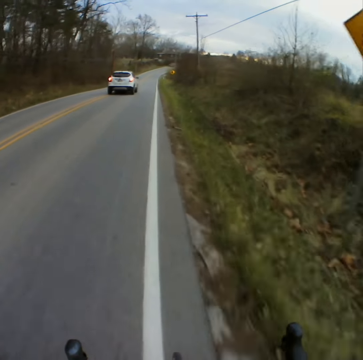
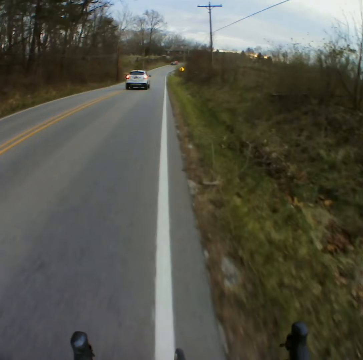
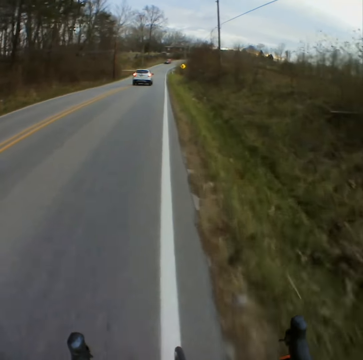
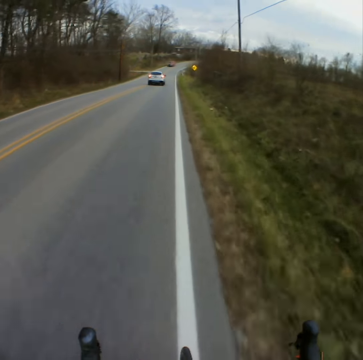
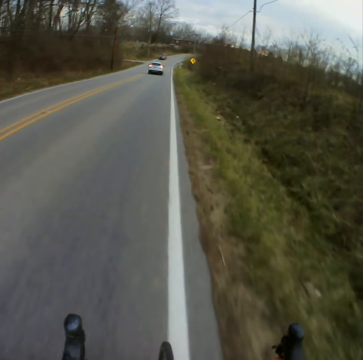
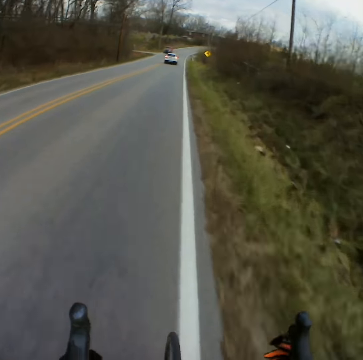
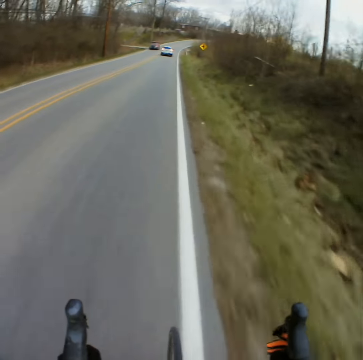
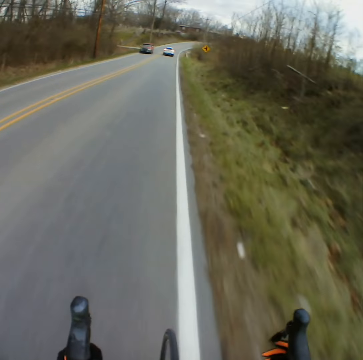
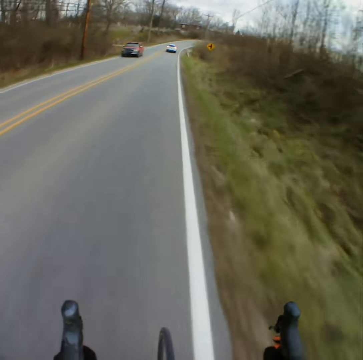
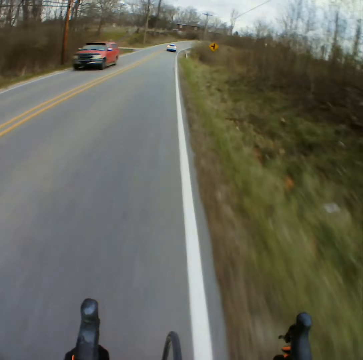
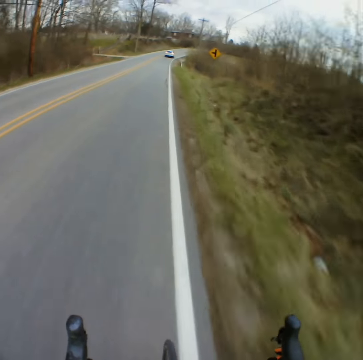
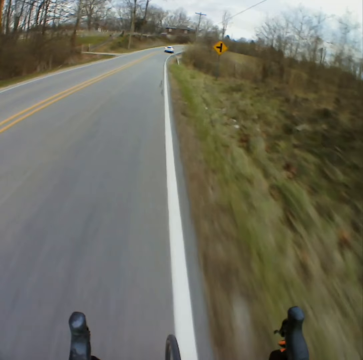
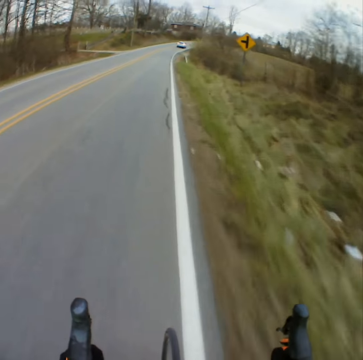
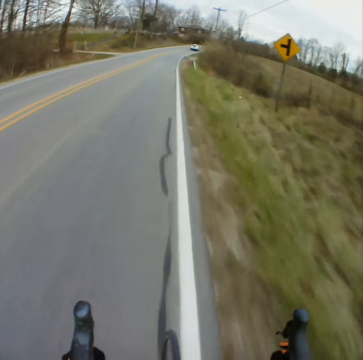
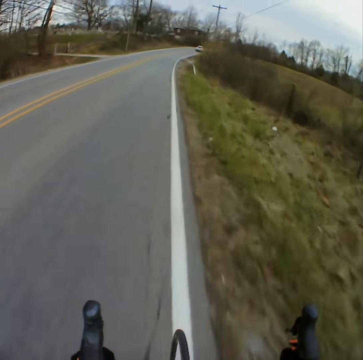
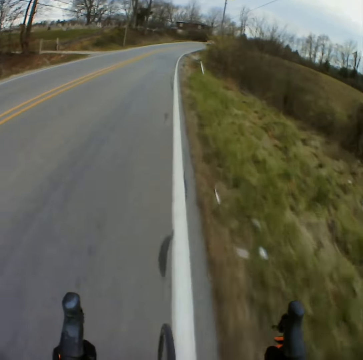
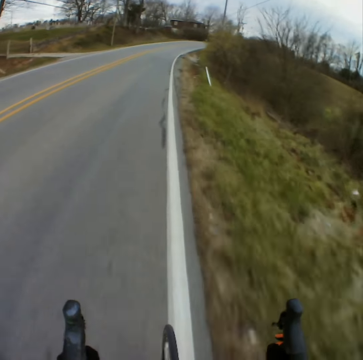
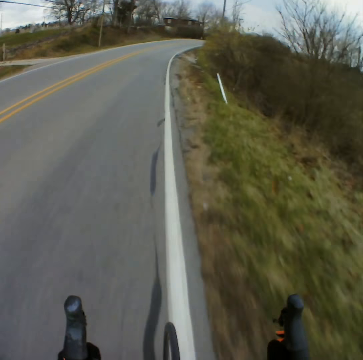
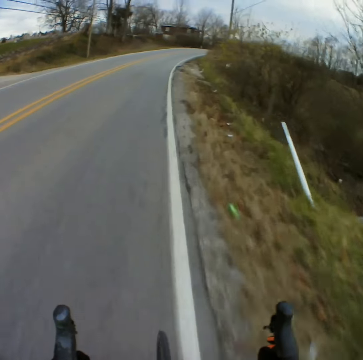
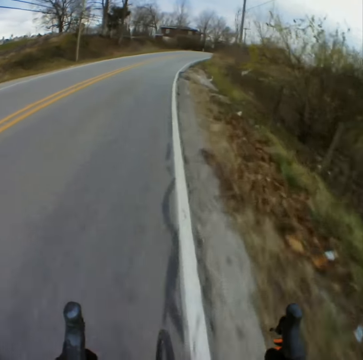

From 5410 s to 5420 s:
The camera wearer approaches the cars in front. They overtake by the car.

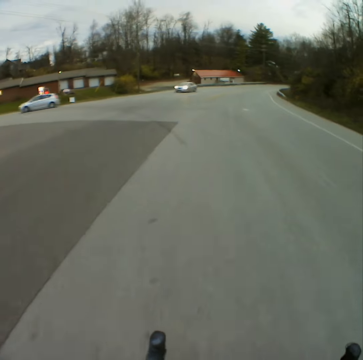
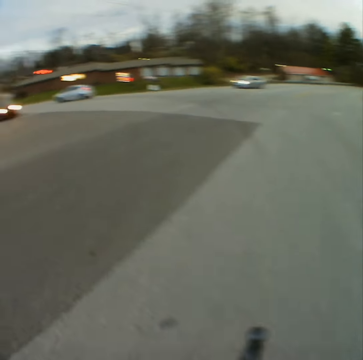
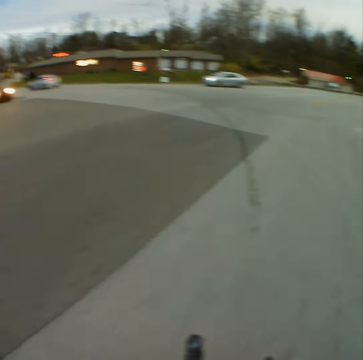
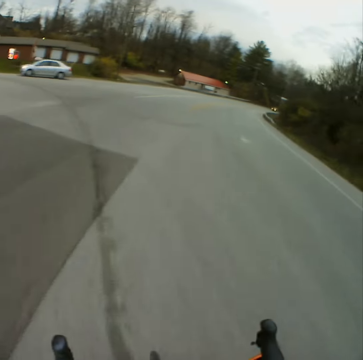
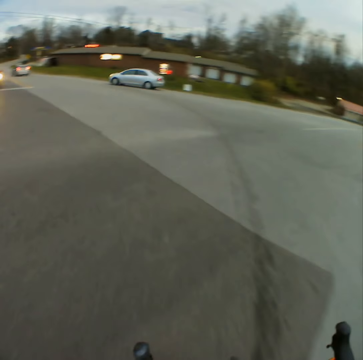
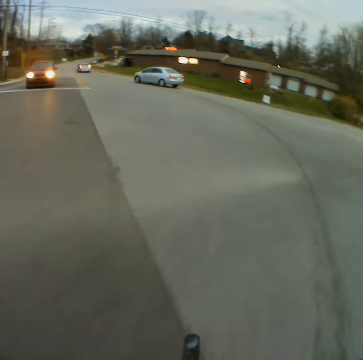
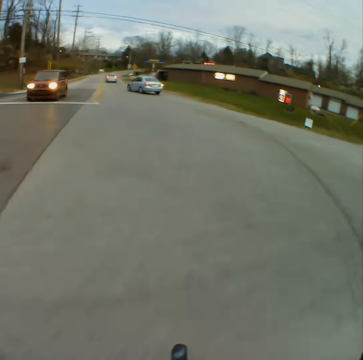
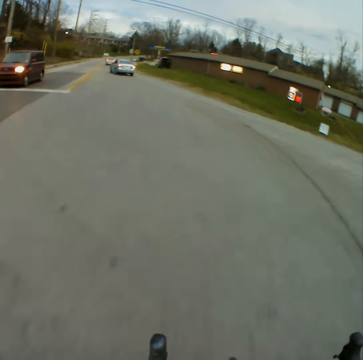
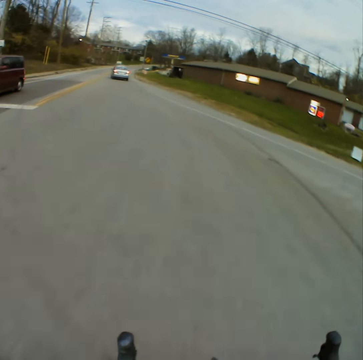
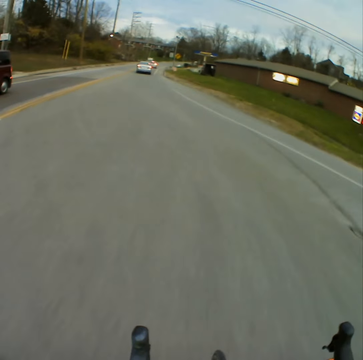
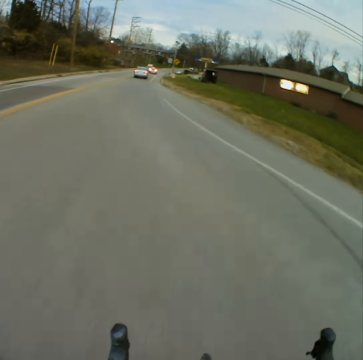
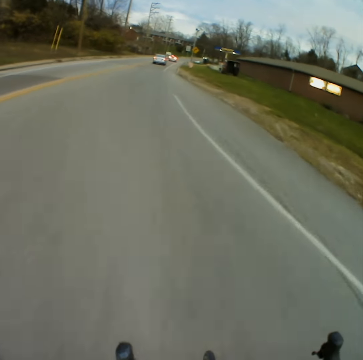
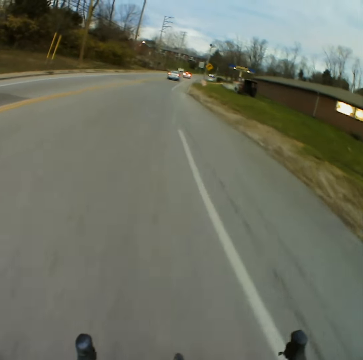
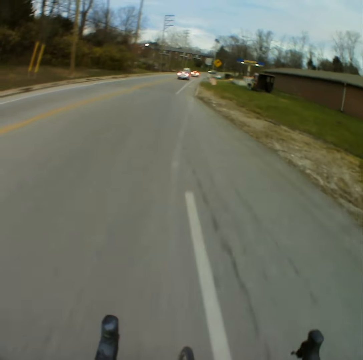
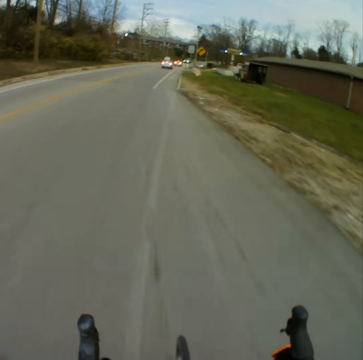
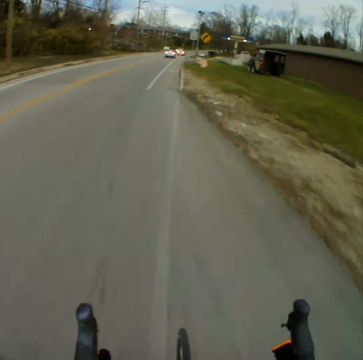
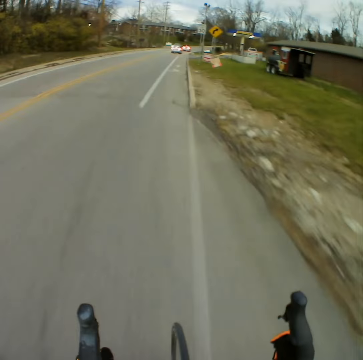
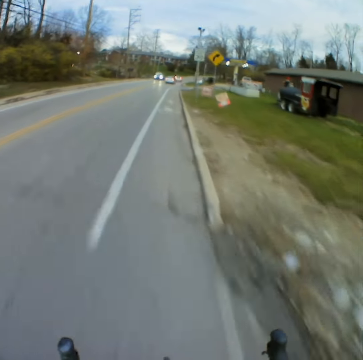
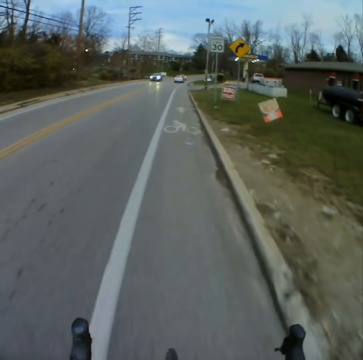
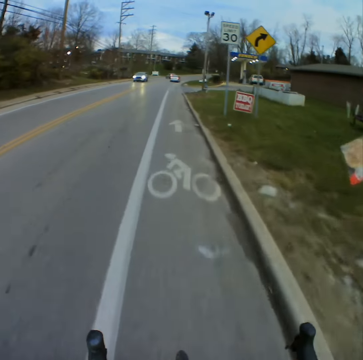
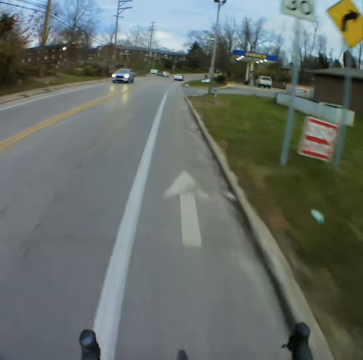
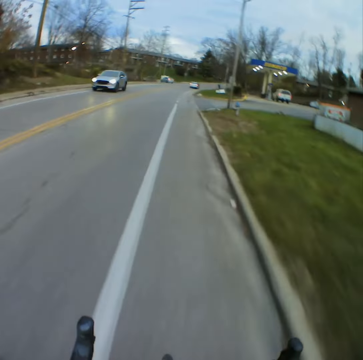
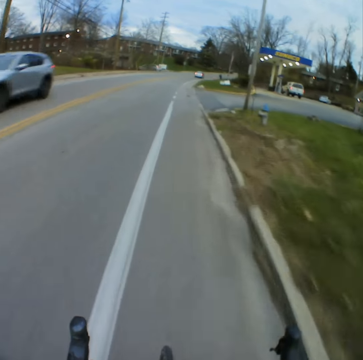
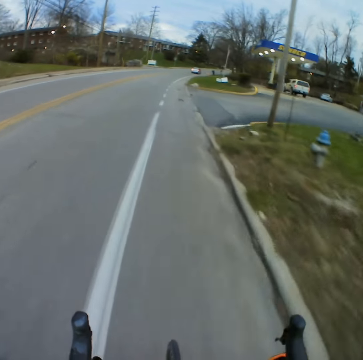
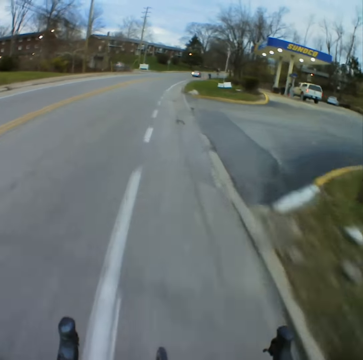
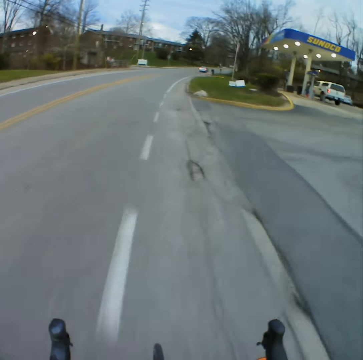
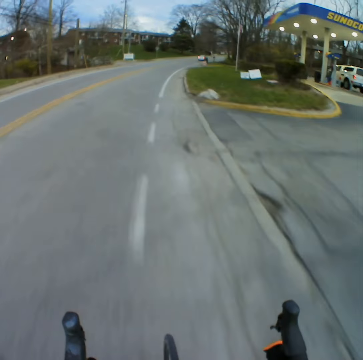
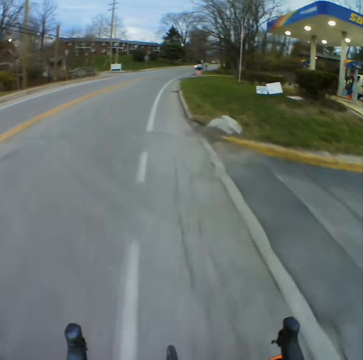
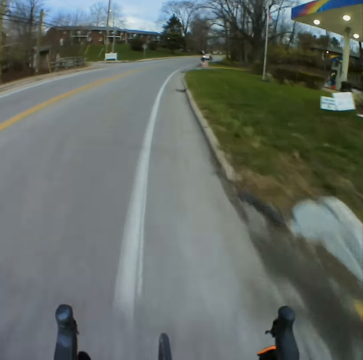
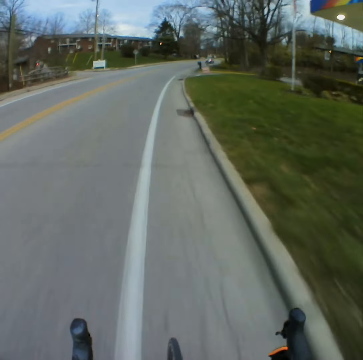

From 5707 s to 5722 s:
The camera wearer turns left. They ride a bicycle.

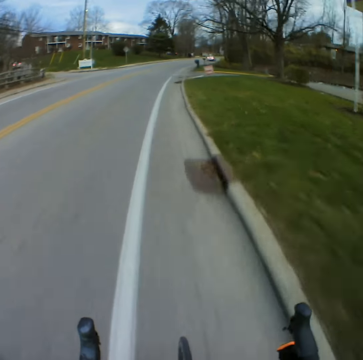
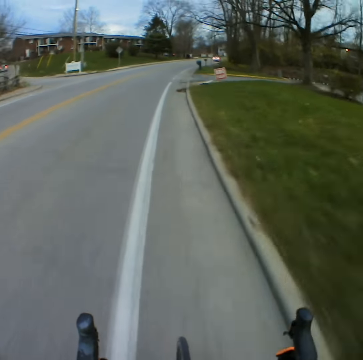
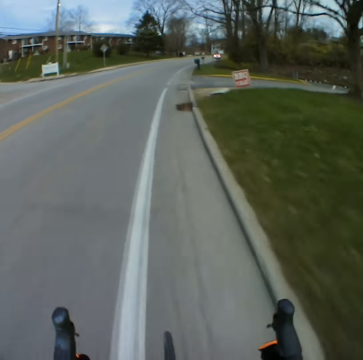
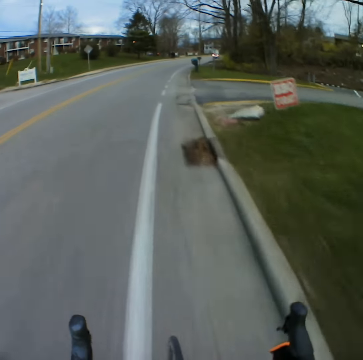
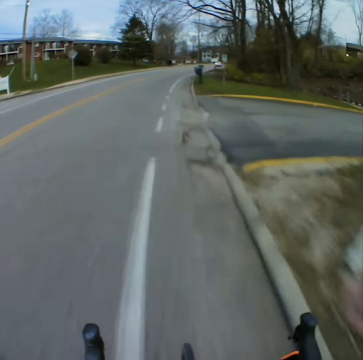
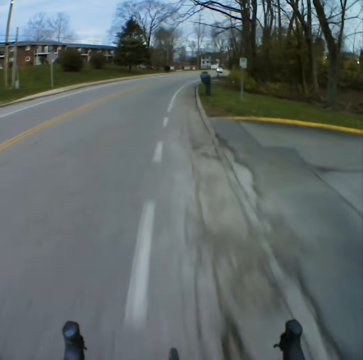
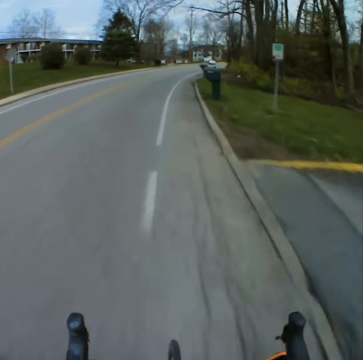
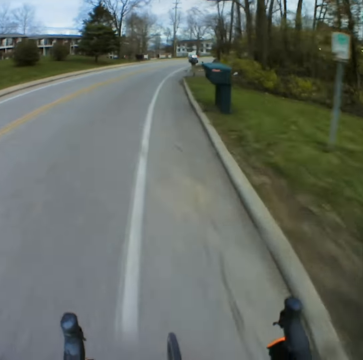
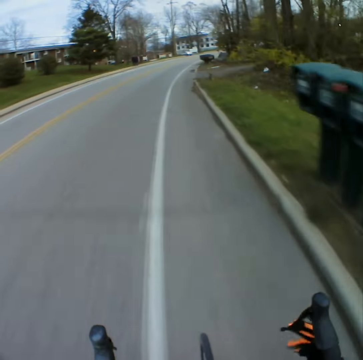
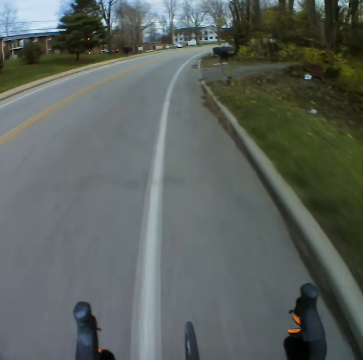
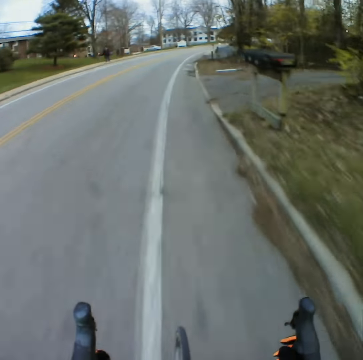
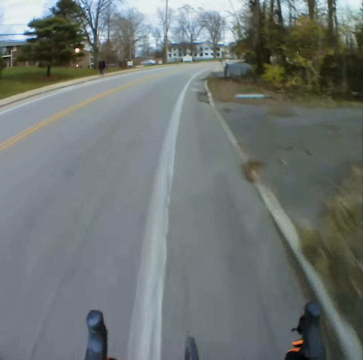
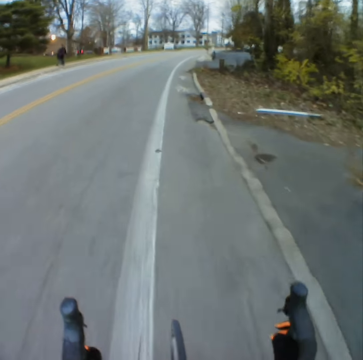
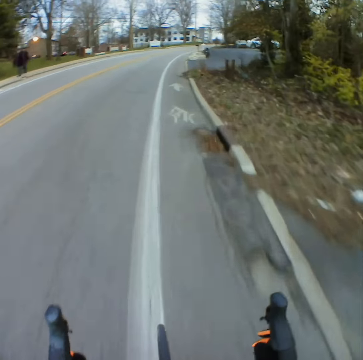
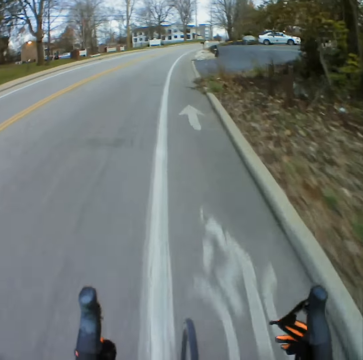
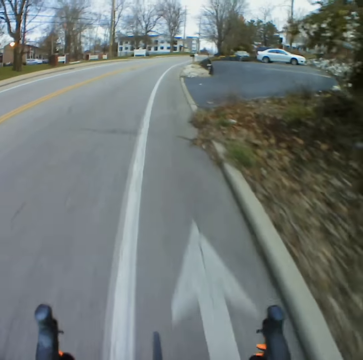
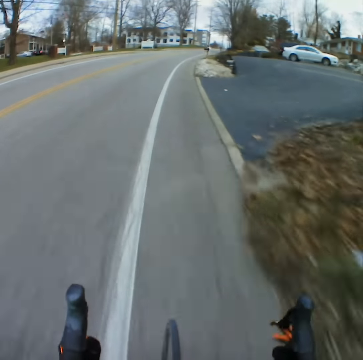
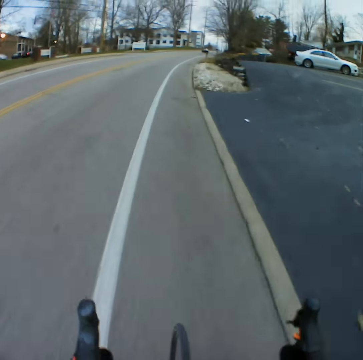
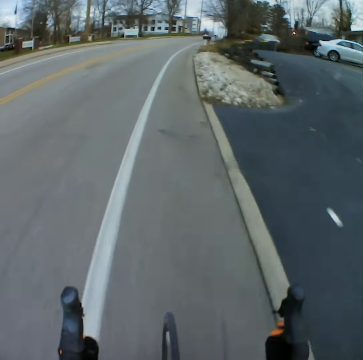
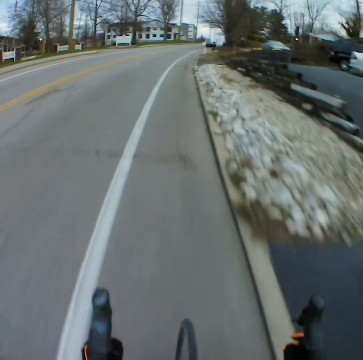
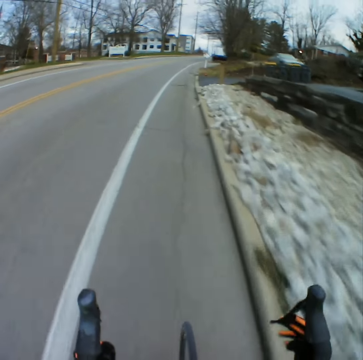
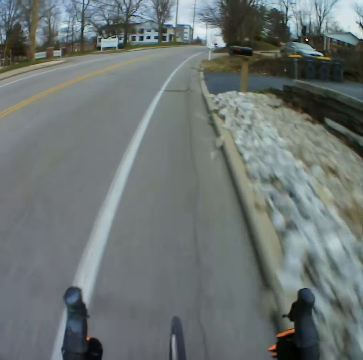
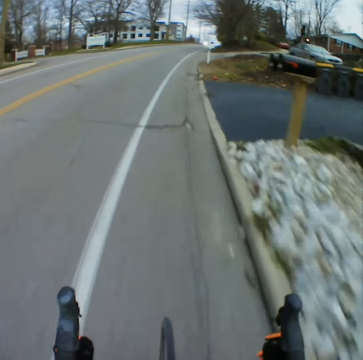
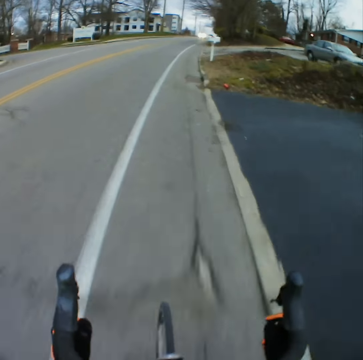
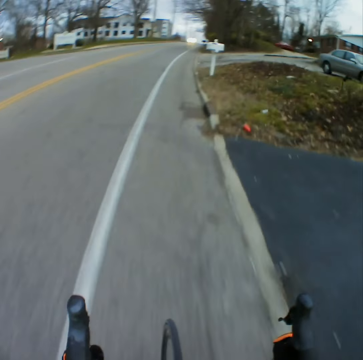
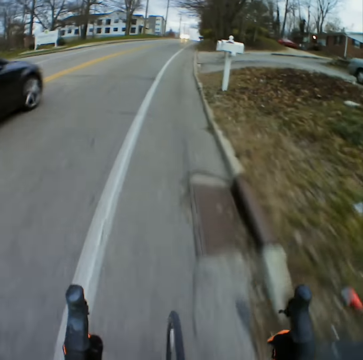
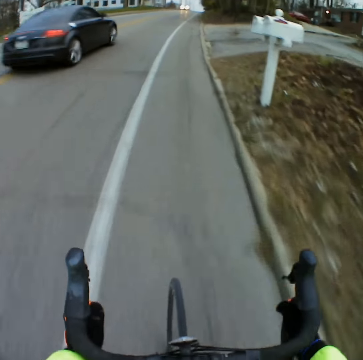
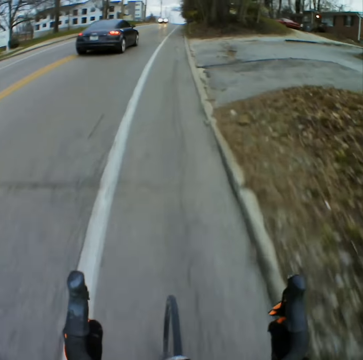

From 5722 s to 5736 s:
The camera wearer moves the left finger on the handle.
